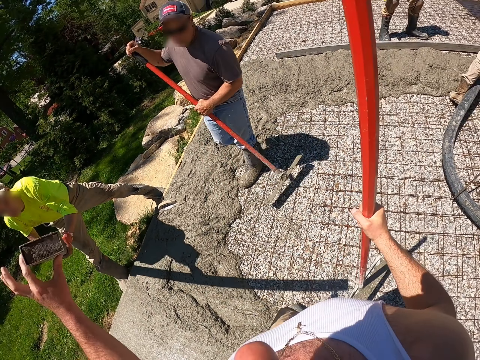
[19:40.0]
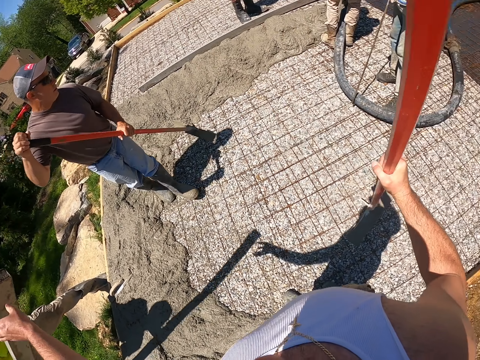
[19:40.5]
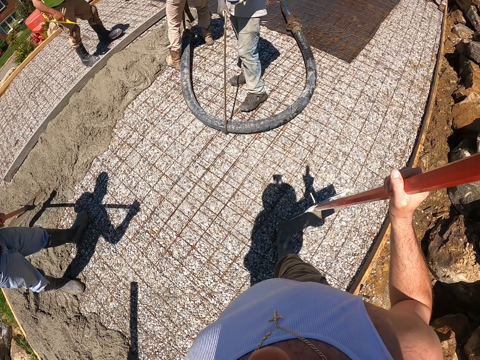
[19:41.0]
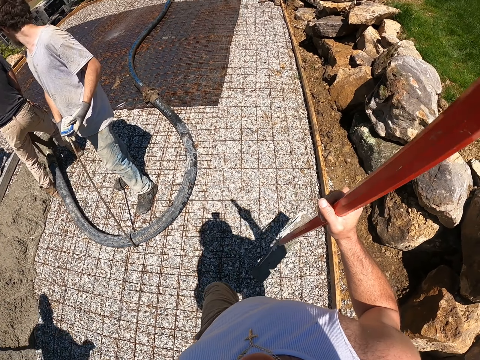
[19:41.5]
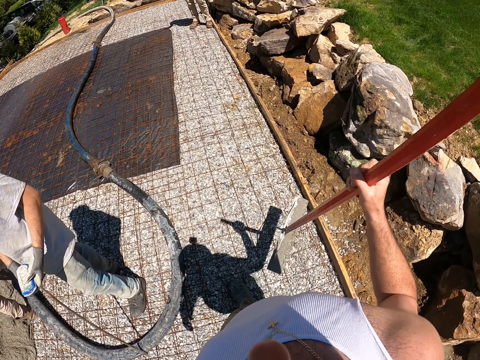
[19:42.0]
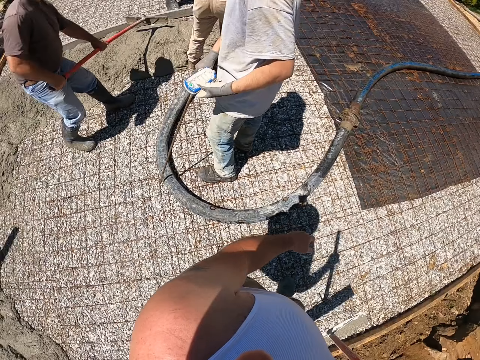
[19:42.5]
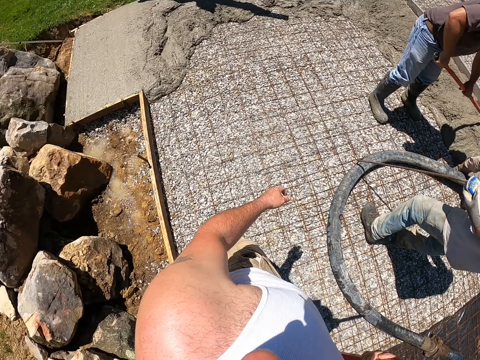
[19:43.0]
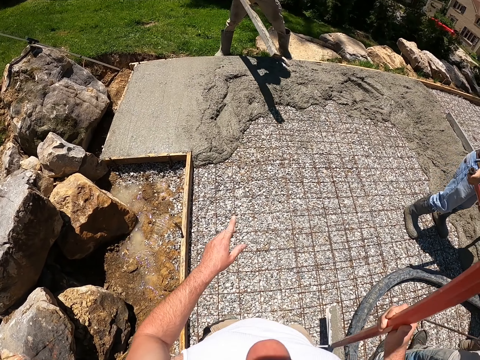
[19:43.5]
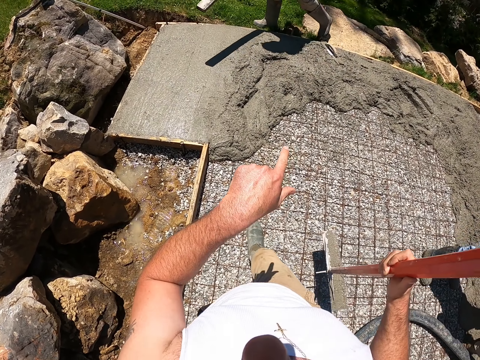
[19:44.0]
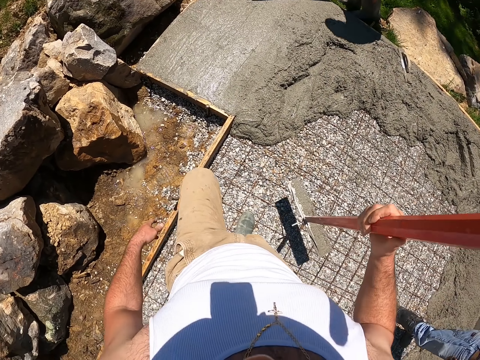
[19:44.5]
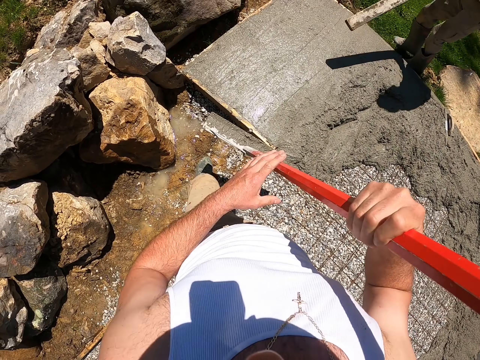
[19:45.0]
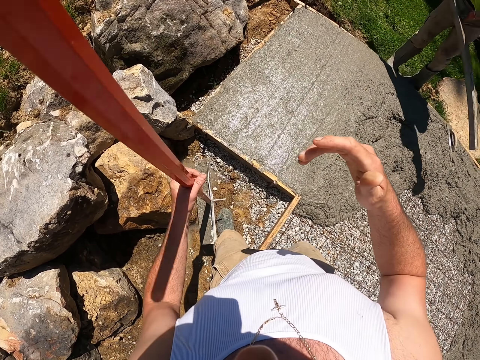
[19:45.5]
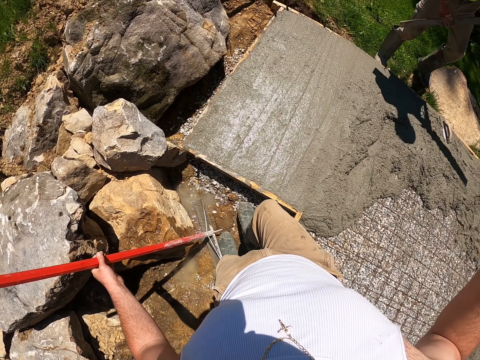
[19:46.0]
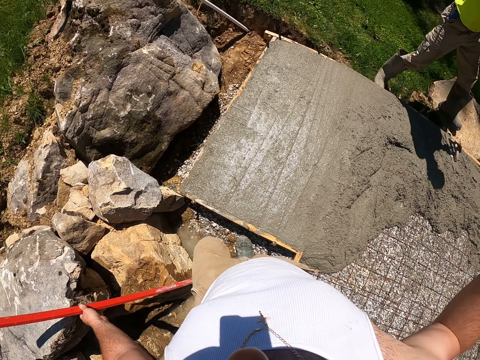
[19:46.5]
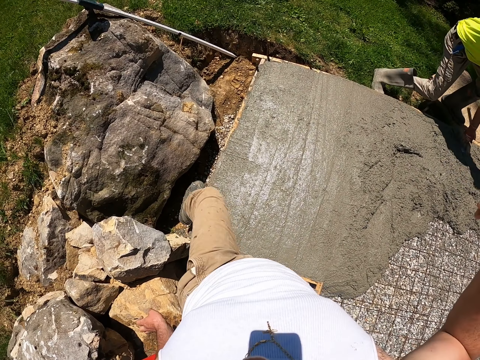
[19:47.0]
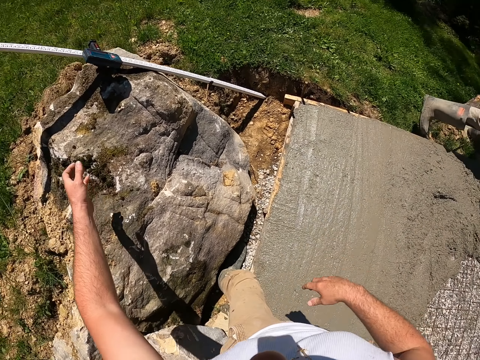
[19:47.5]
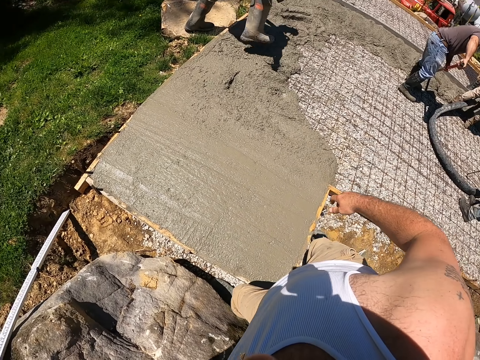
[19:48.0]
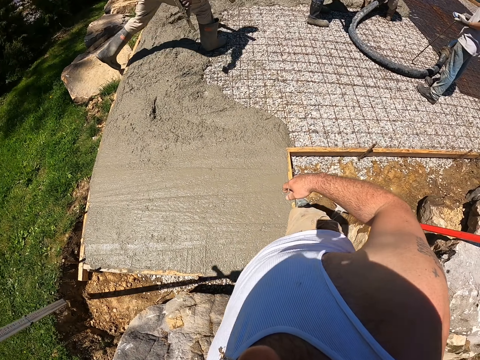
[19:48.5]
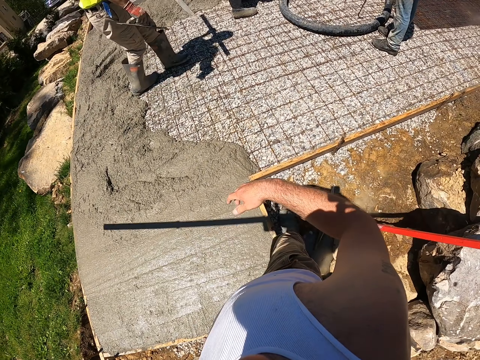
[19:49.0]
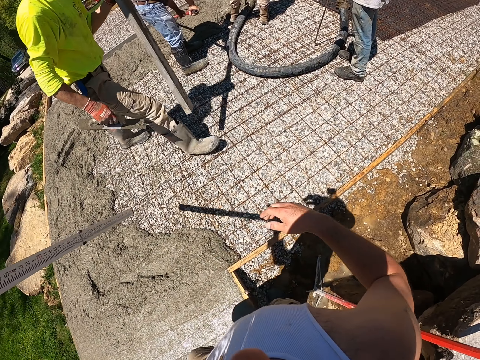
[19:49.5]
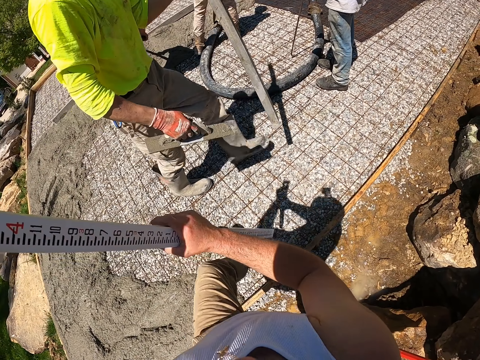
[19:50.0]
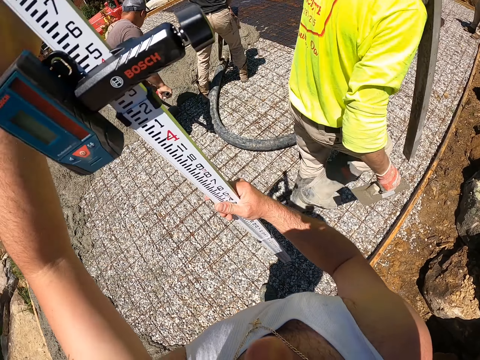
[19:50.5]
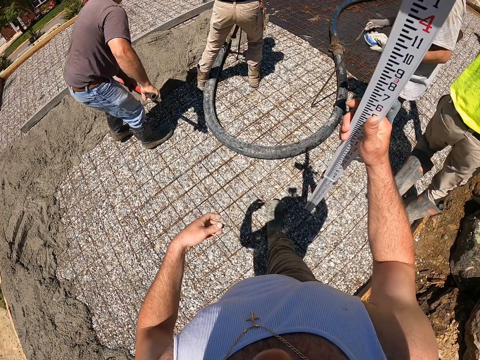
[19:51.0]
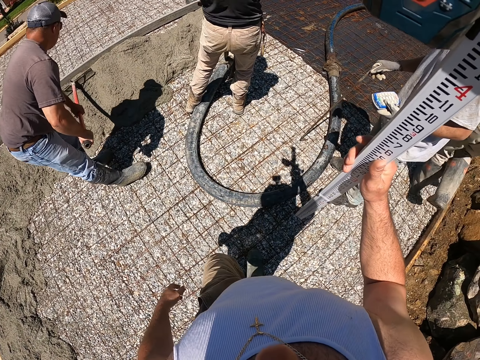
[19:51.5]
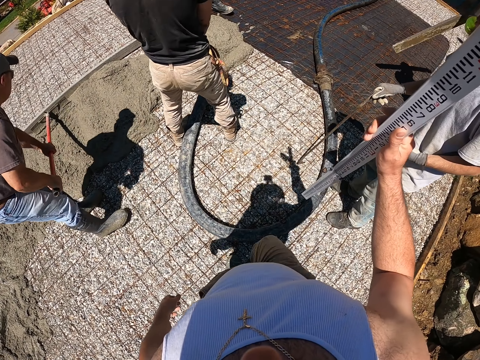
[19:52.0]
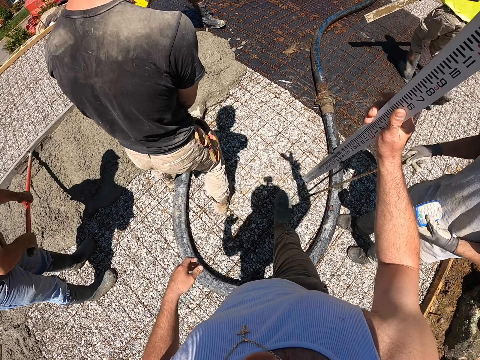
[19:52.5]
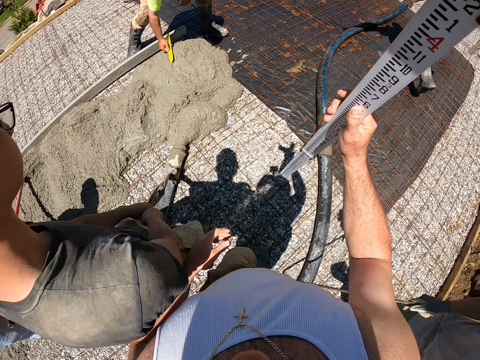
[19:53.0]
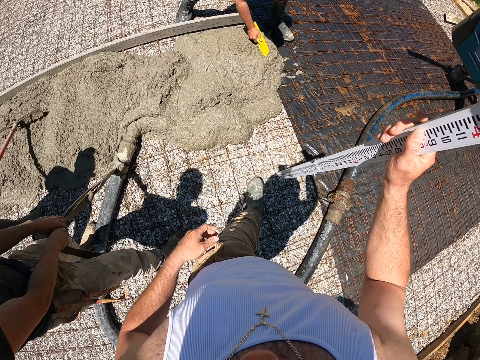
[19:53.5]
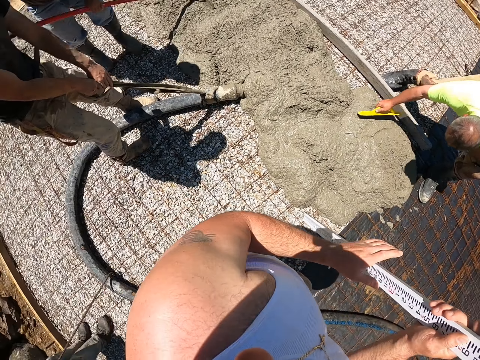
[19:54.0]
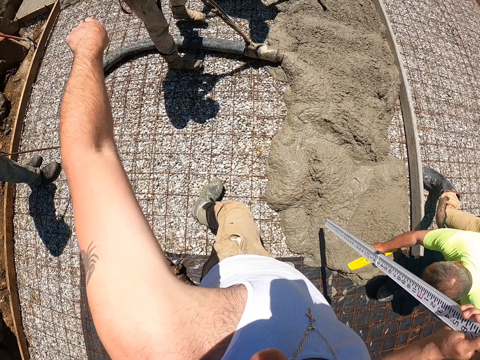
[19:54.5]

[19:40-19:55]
The camera wearer leaves the lumber with a man. They pick up the tool and walk forward. They walk back. They drop the hand float down. They pick up a laser tool. They walk around the pavement with the laser tool.

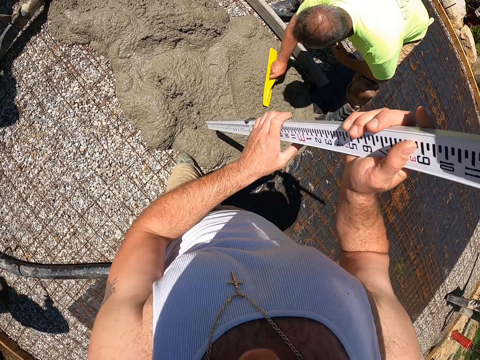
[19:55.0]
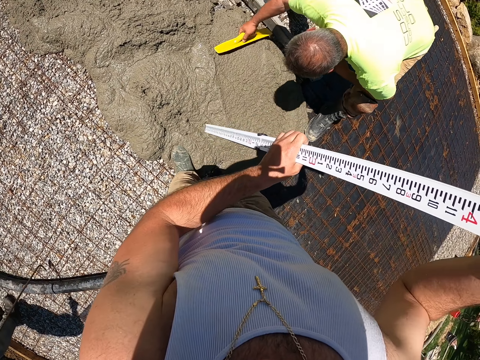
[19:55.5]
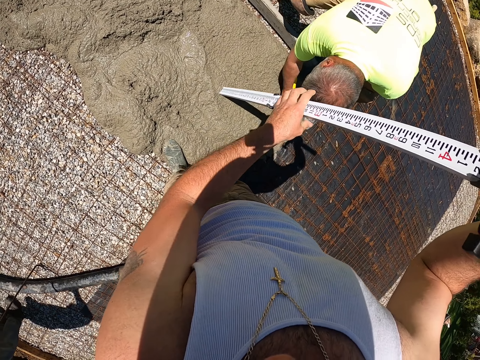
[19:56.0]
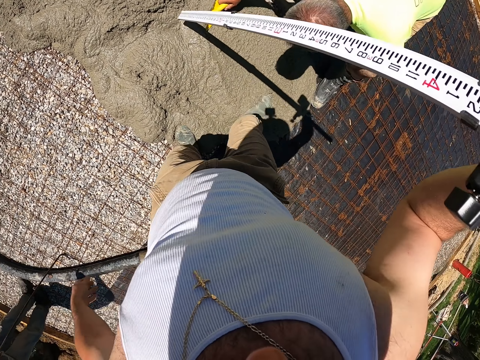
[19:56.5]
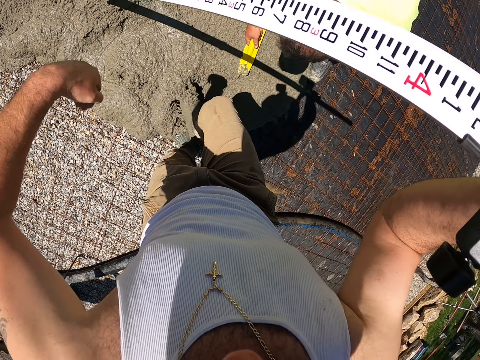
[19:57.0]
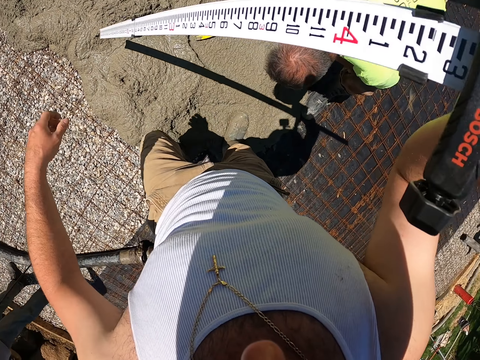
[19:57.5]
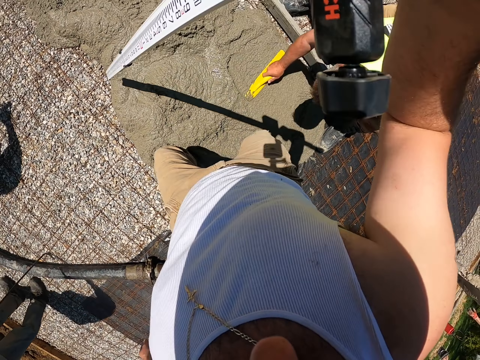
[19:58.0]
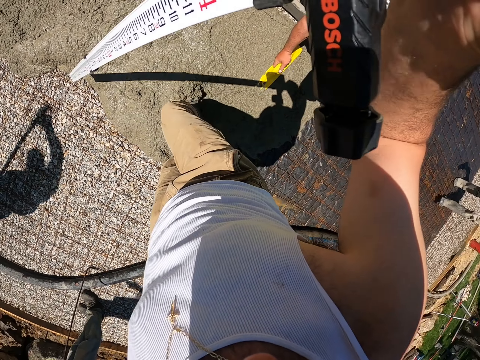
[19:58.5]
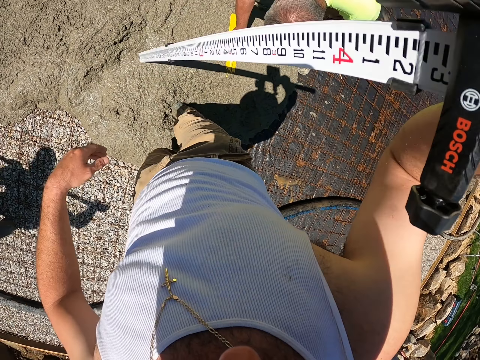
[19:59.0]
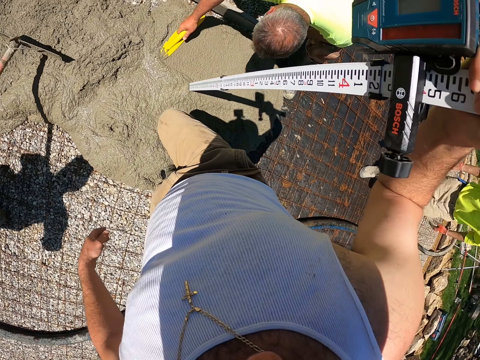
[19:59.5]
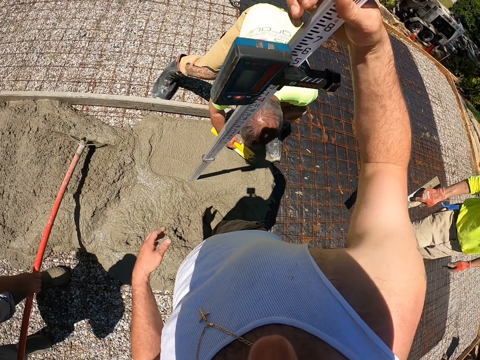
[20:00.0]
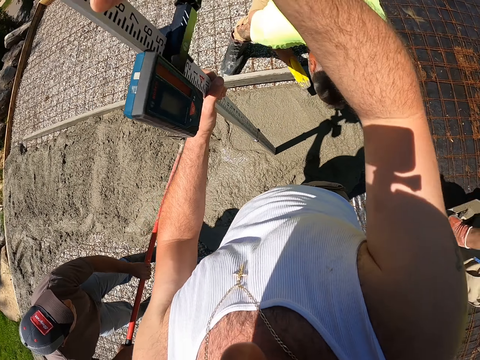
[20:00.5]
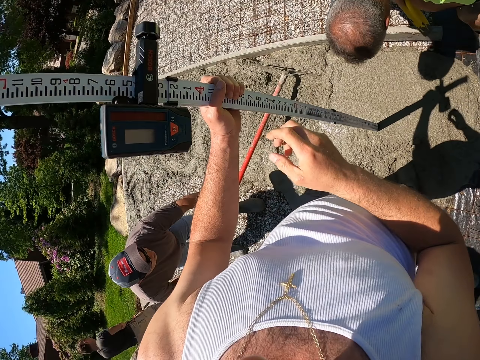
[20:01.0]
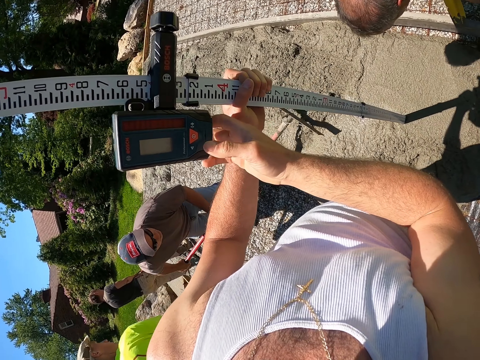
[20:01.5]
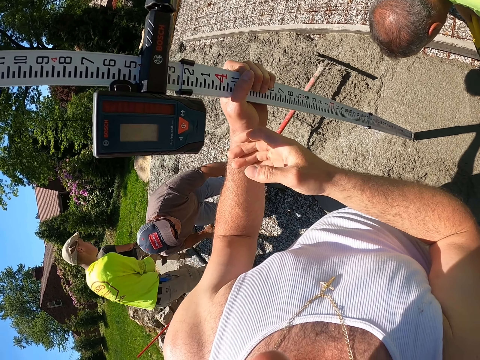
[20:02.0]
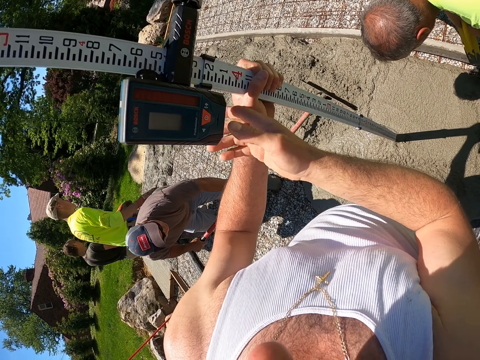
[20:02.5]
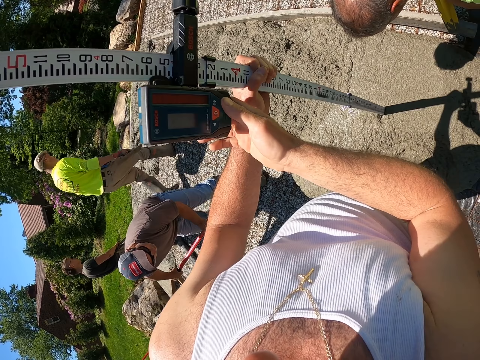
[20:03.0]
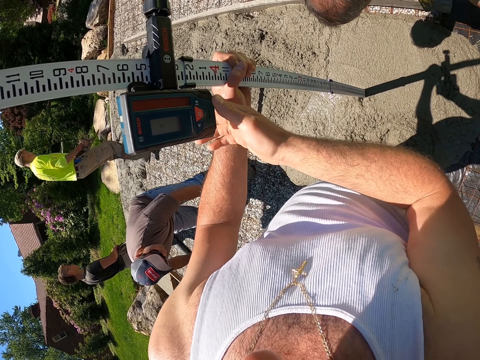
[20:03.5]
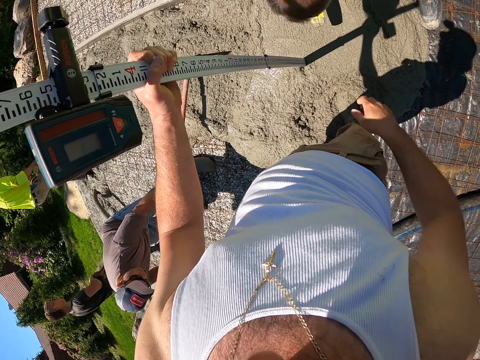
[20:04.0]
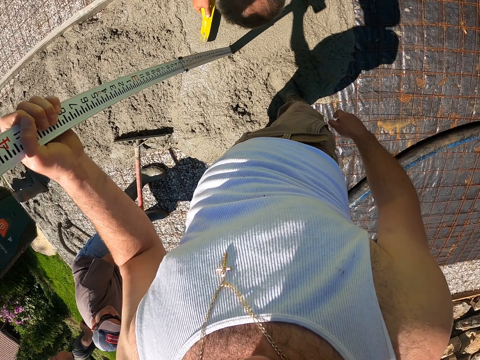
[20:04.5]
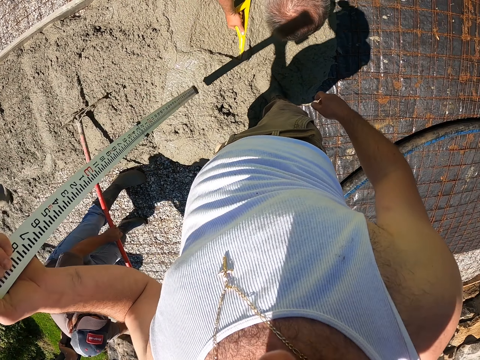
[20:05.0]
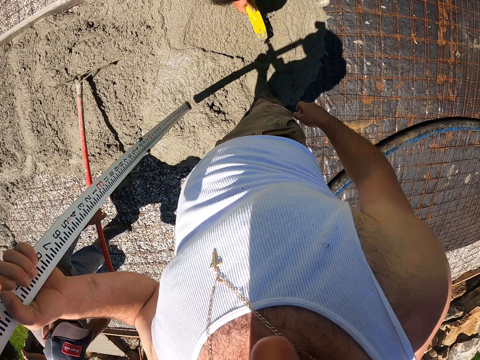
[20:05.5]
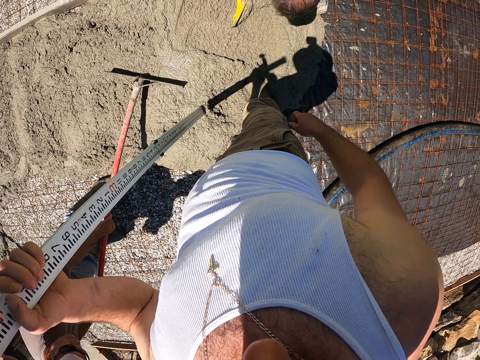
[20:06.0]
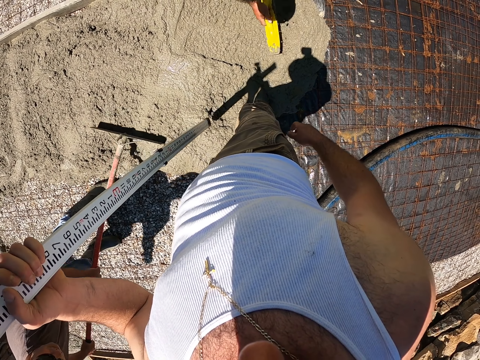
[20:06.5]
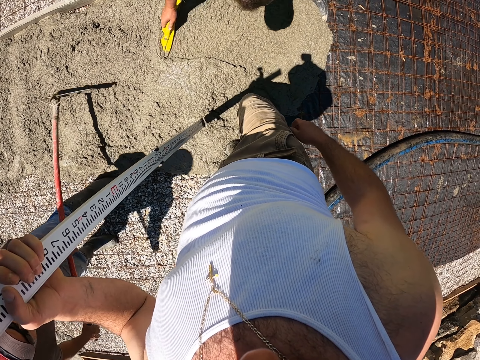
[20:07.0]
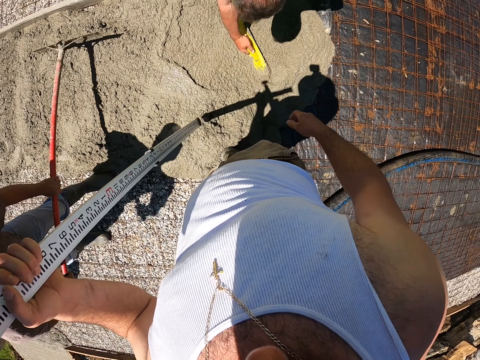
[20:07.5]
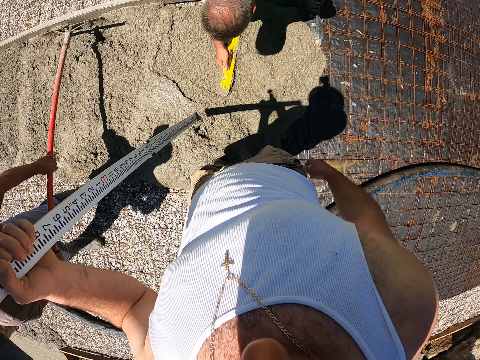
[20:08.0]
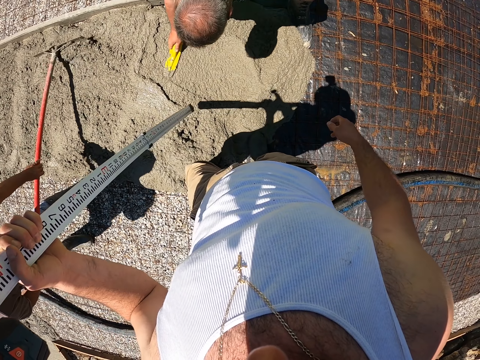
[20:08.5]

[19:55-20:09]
The camera wearer walks on the slab. They dig the laser tool in the slab, measuring. They press a button on the laser tool and lift the laser tool from the slab. A man spreads the concrete.
